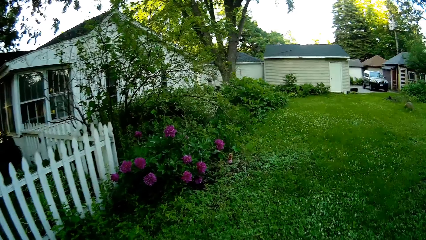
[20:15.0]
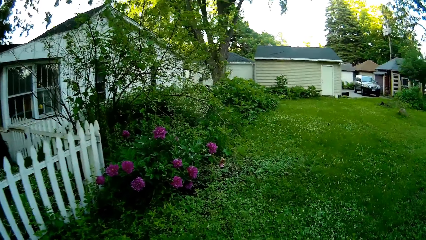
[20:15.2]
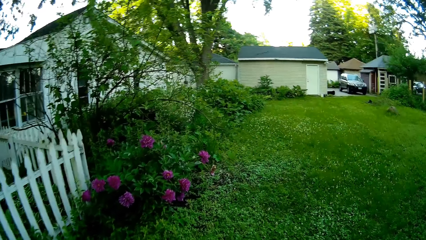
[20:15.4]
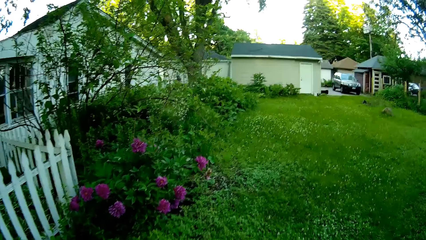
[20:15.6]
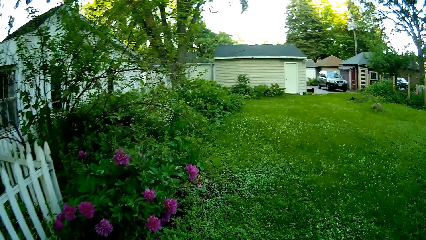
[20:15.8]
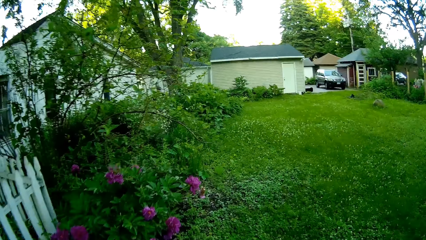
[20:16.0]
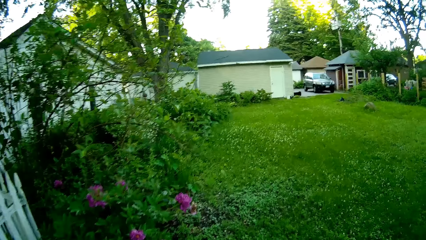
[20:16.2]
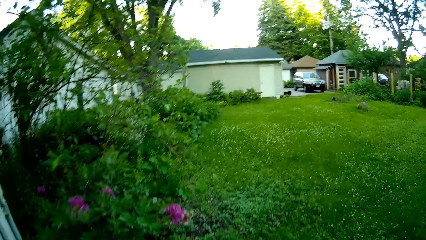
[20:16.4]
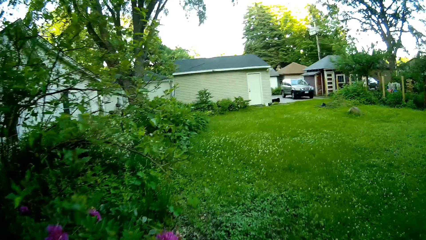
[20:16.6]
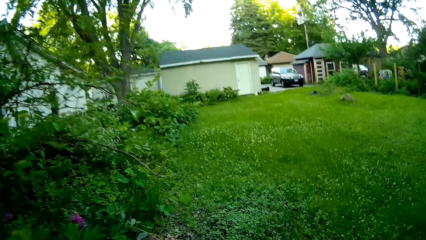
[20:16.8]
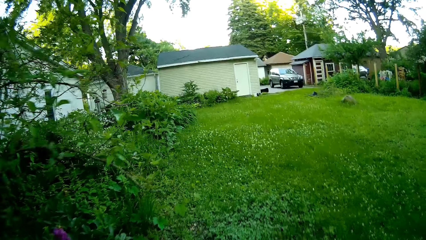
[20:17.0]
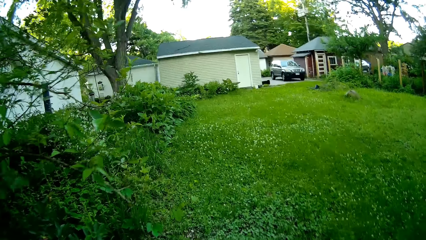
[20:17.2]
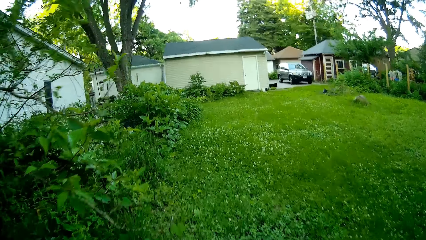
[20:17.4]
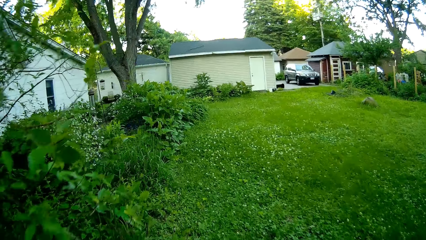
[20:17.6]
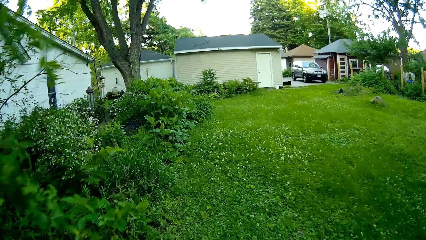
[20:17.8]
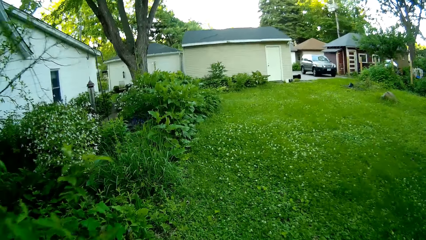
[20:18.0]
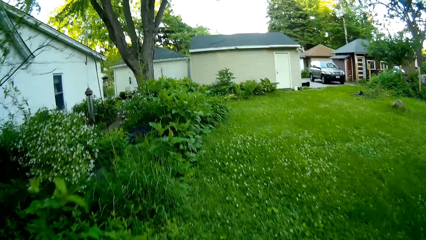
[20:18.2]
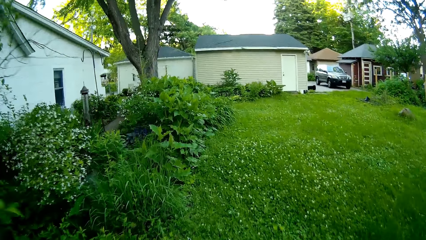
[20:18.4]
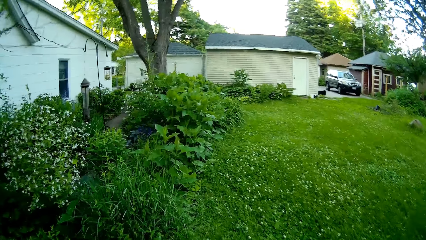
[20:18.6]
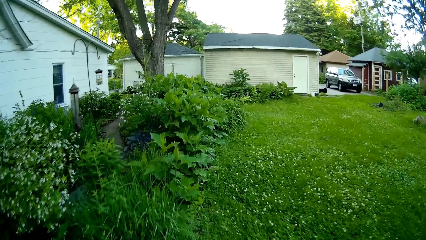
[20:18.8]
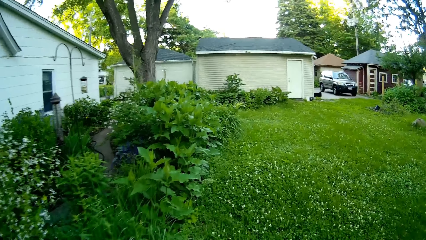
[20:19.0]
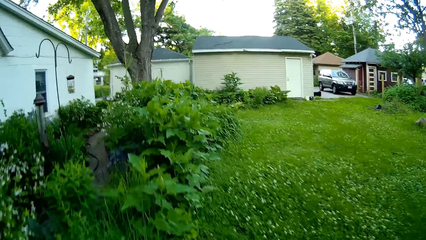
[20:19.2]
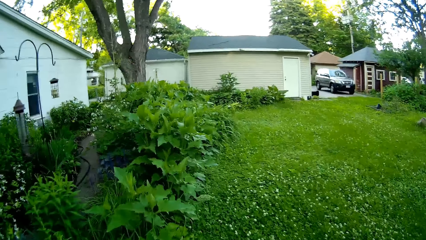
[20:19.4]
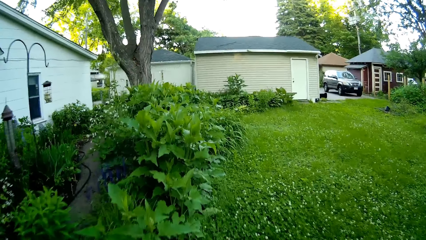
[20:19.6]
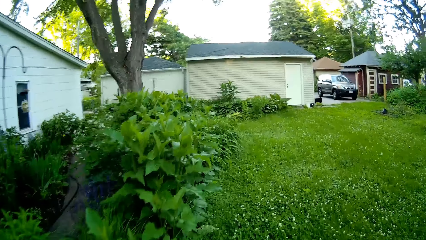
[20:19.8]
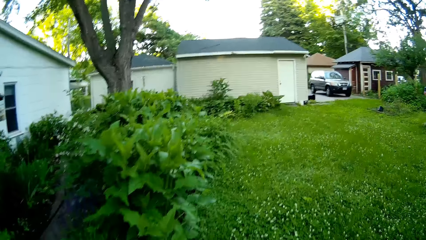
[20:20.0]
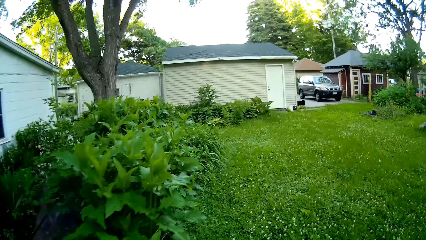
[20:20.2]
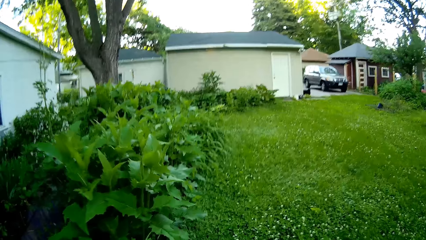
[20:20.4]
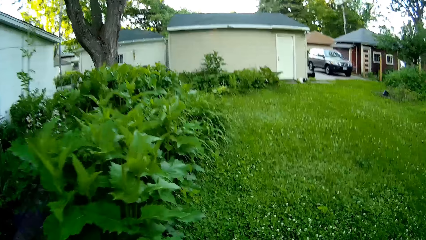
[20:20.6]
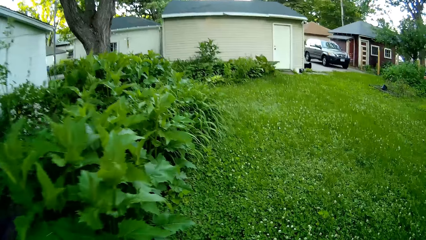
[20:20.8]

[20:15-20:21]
The camera wearer cuts the grass.

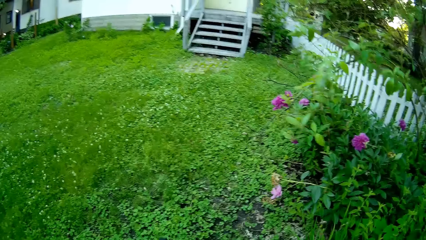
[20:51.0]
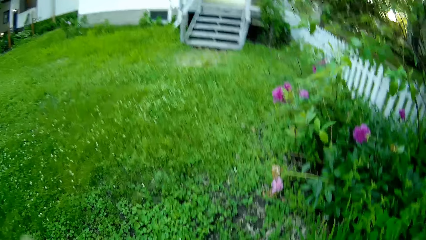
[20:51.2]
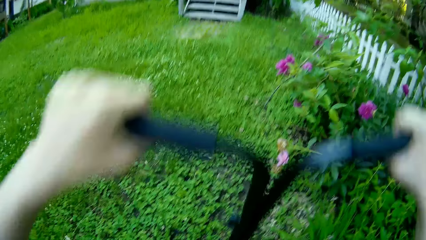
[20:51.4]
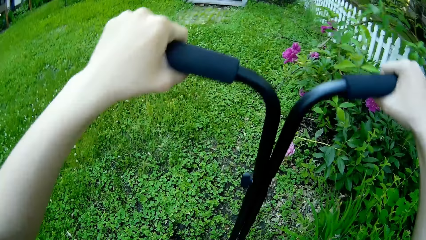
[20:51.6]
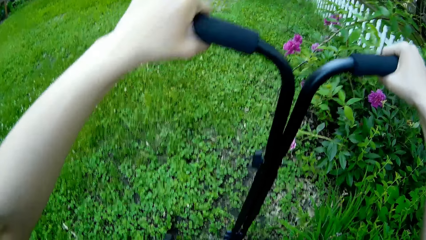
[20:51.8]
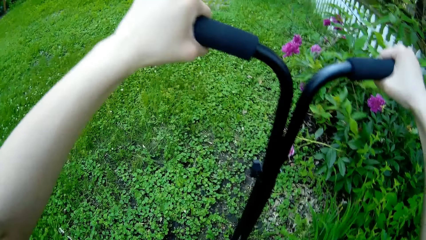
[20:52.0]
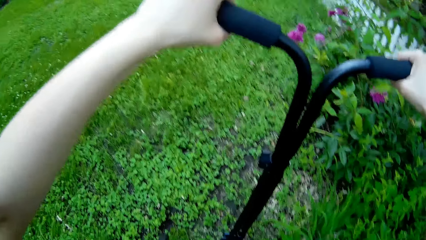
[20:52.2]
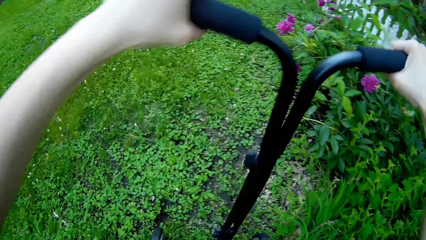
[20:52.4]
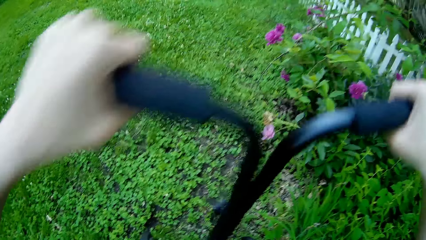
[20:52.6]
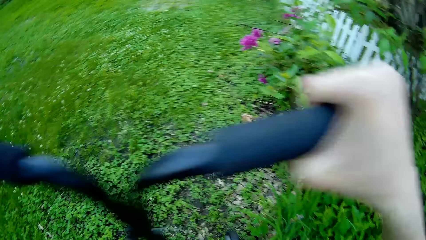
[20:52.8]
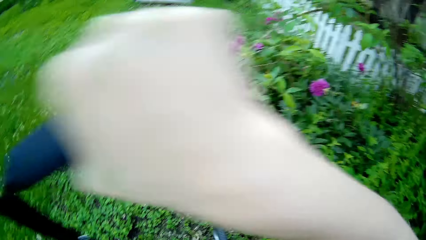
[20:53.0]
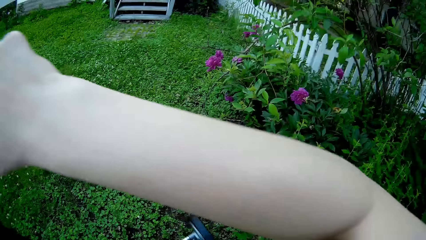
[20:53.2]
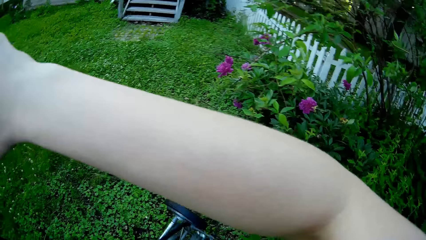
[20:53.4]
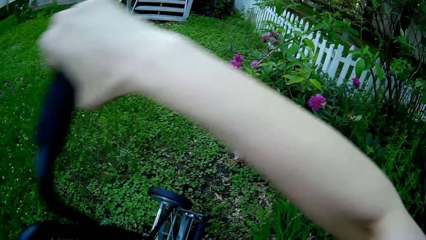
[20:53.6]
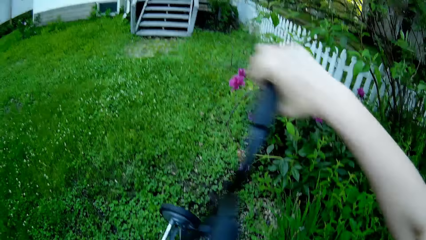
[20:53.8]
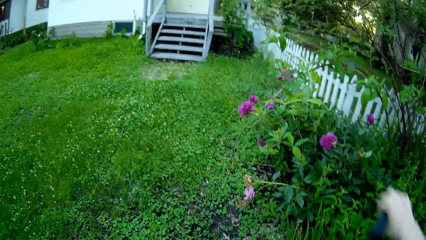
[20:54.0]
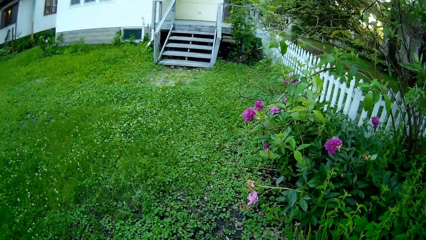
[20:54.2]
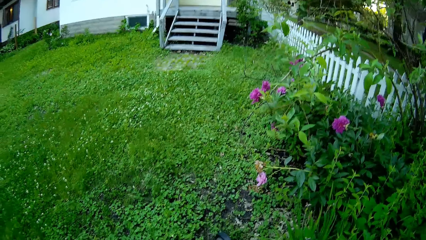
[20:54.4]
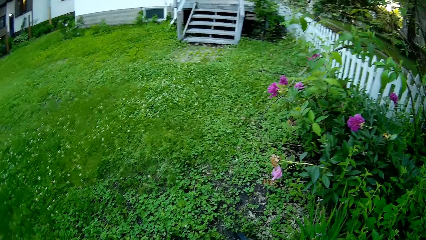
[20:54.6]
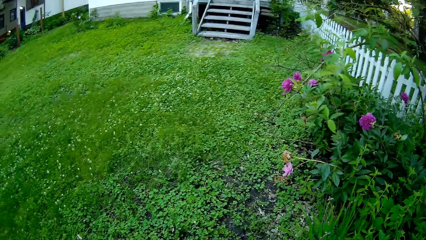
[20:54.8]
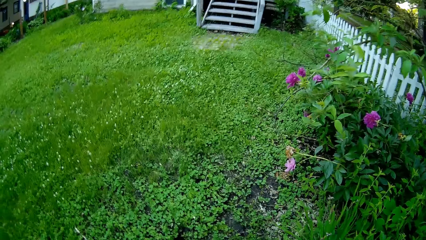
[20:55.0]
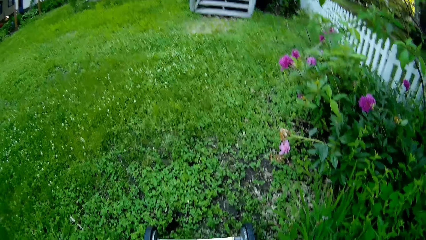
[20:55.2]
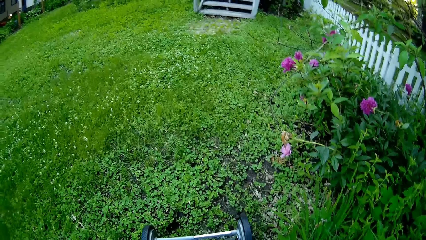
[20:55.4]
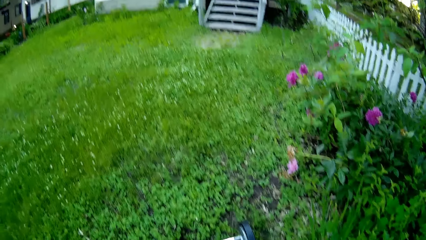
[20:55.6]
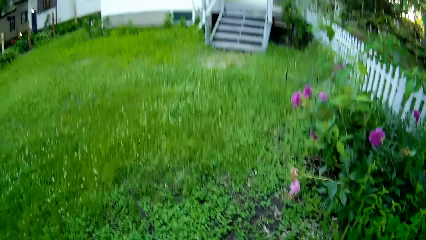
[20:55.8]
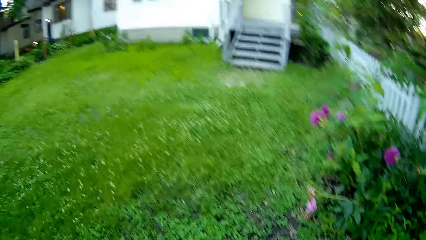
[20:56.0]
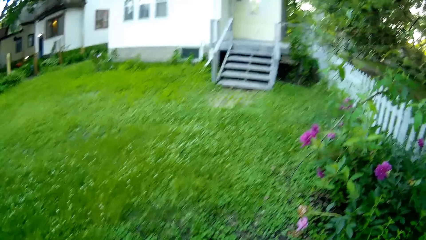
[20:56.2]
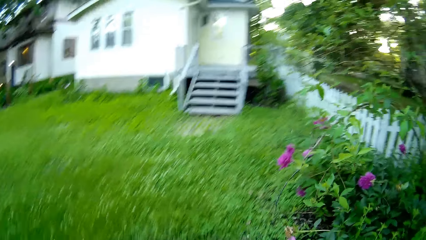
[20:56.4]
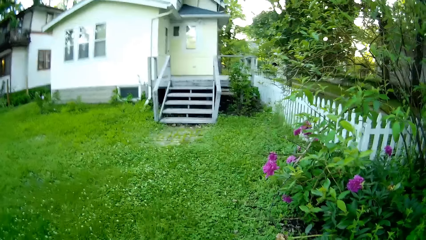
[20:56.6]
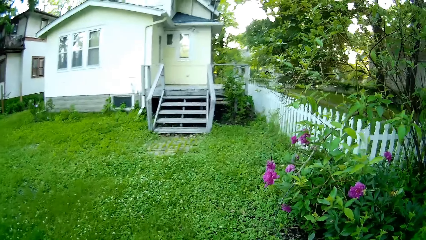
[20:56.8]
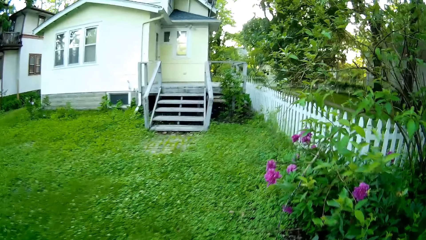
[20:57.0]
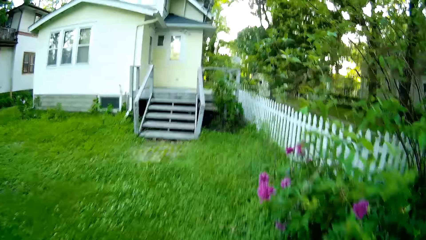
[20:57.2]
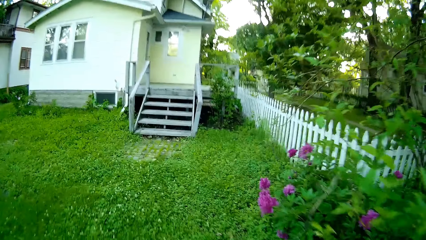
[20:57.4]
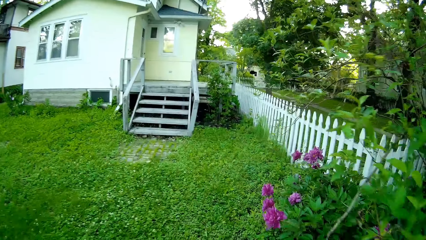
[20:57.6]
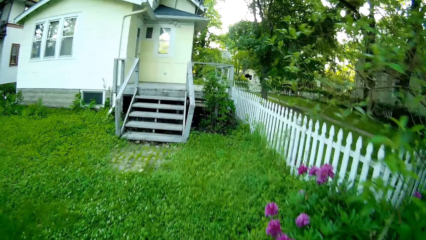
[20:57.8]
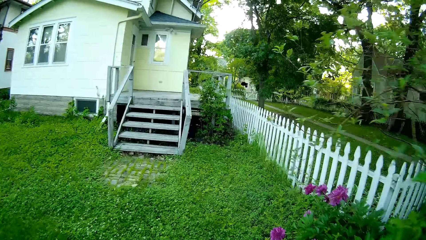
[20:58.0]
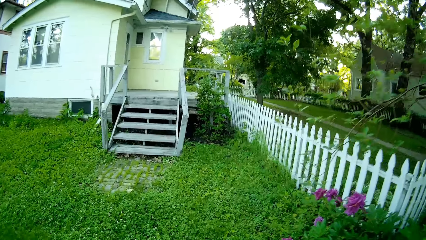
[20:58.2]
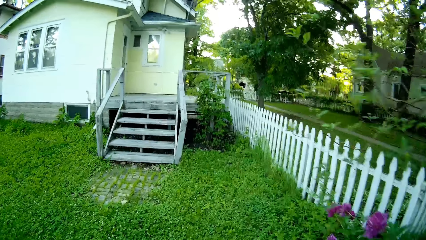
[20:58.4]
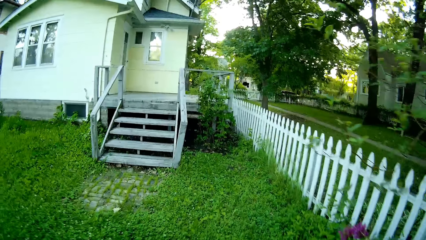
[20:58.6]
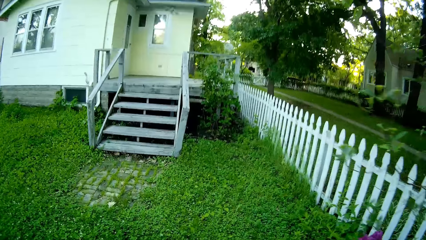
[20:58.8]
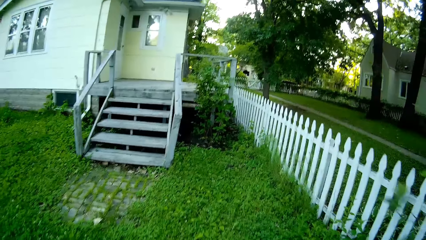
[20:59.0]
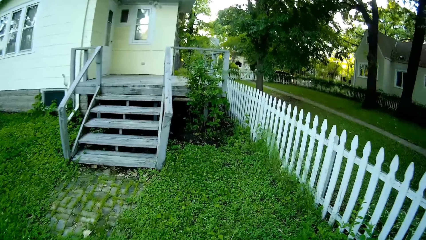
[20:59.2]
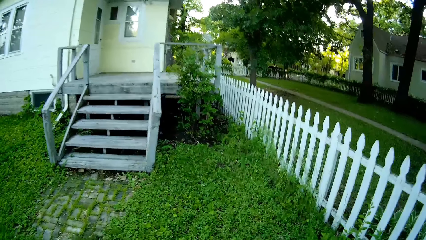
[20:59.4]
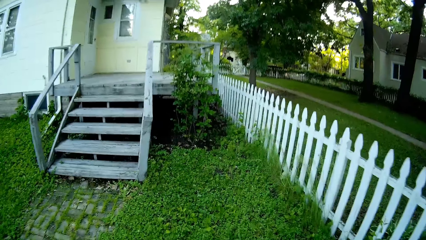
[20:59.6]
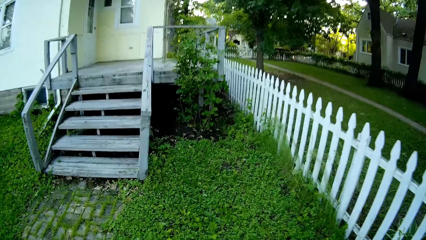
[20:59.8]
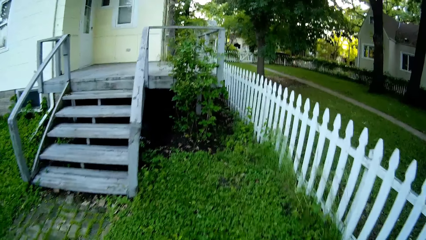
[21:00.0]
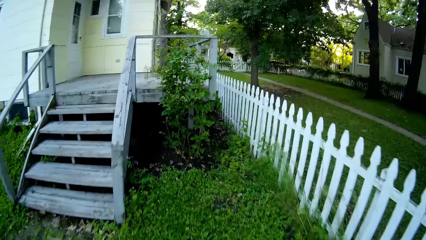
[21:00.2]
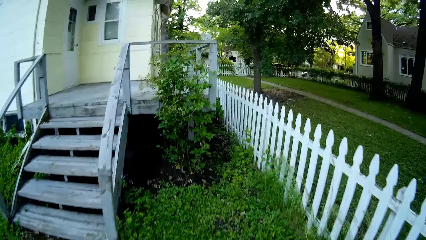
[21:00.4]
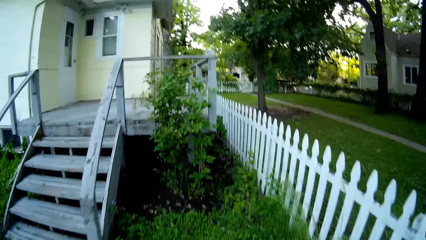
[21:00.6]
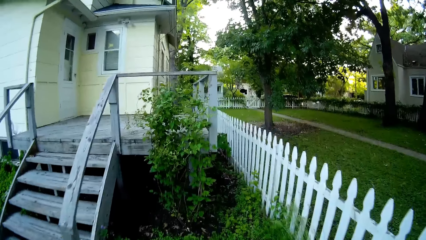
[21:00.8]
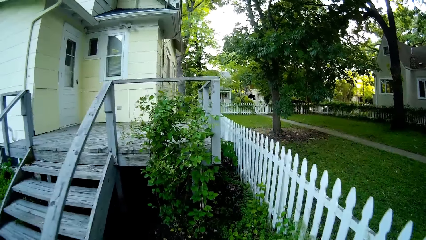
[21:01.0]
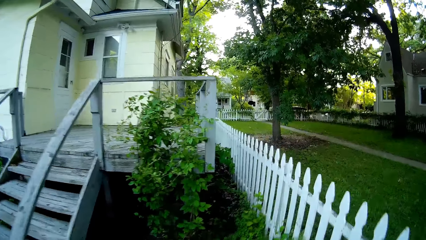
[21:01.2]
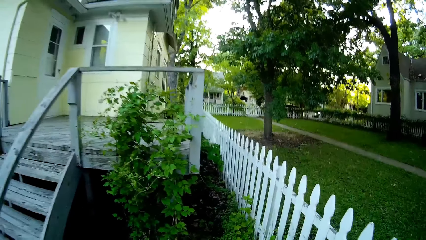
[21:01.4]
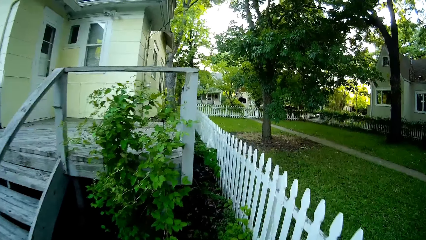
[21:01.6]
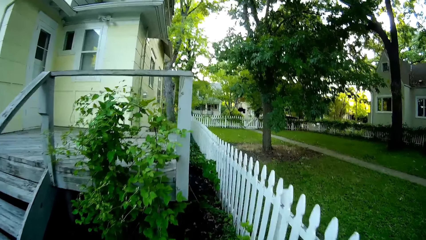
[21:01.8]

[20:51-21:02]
The camera wearer holds the lawn mower. They cut the grass.
